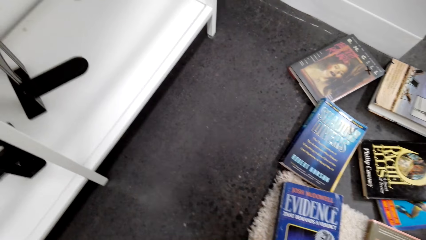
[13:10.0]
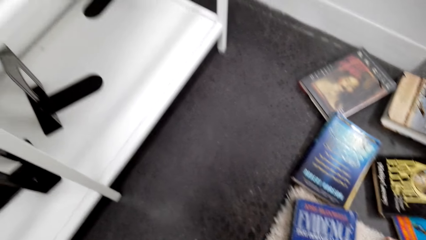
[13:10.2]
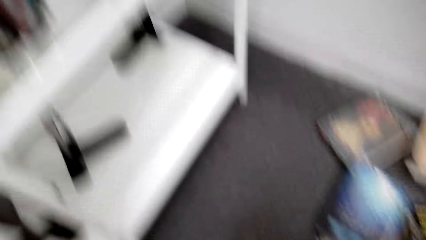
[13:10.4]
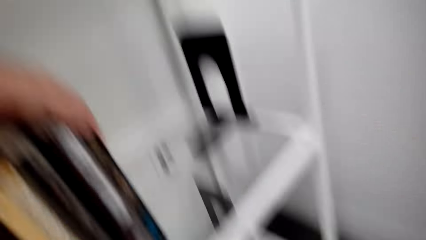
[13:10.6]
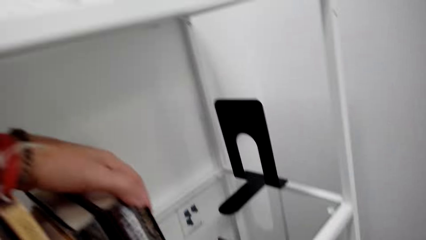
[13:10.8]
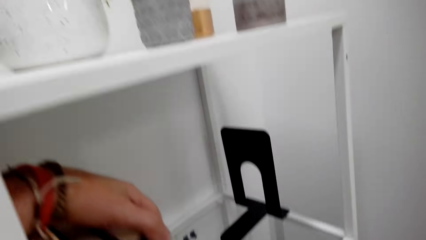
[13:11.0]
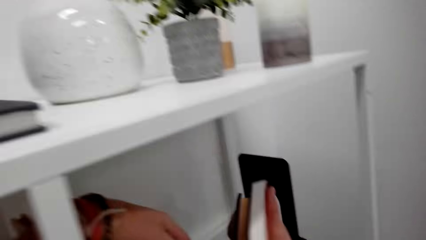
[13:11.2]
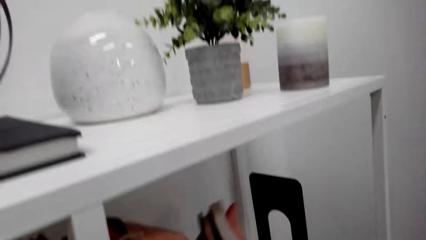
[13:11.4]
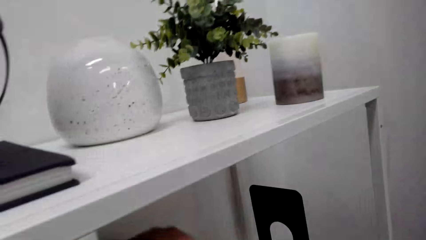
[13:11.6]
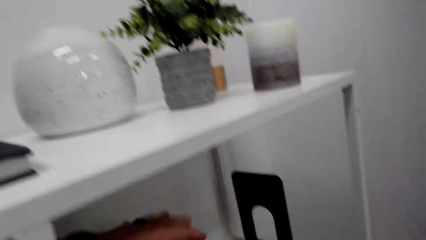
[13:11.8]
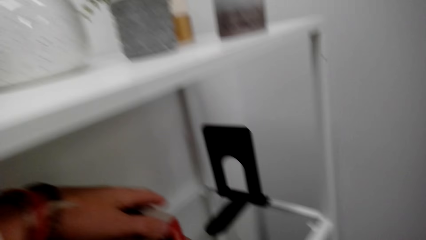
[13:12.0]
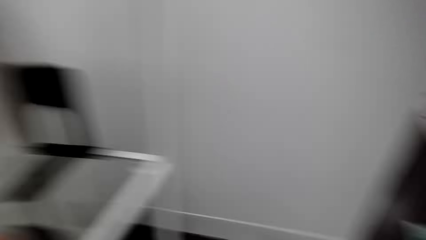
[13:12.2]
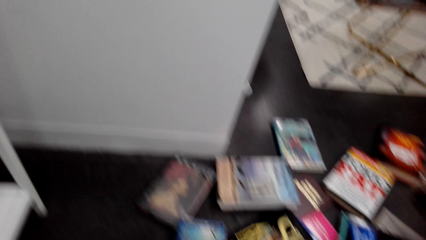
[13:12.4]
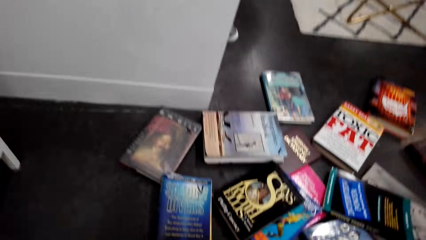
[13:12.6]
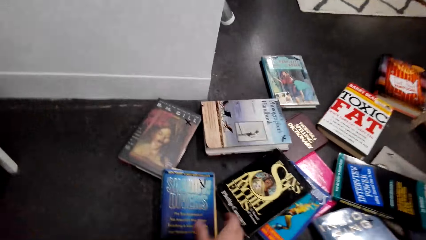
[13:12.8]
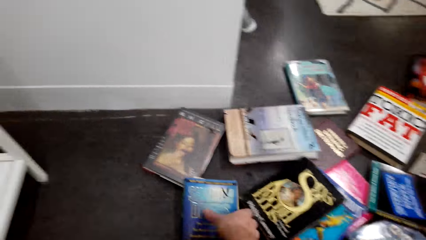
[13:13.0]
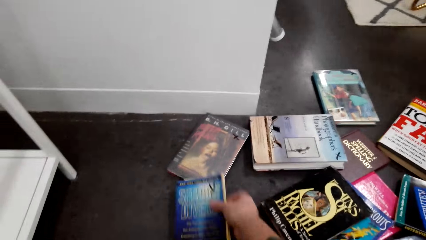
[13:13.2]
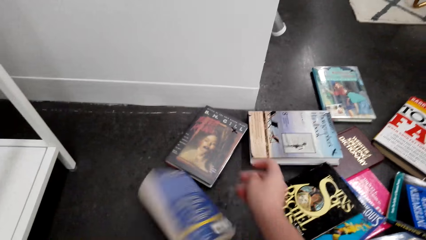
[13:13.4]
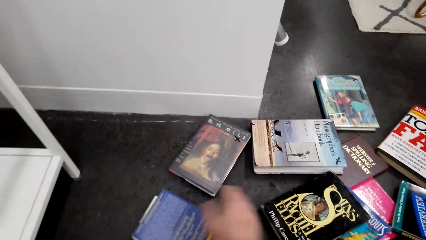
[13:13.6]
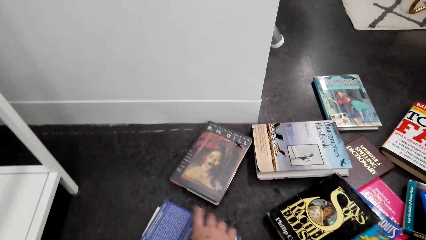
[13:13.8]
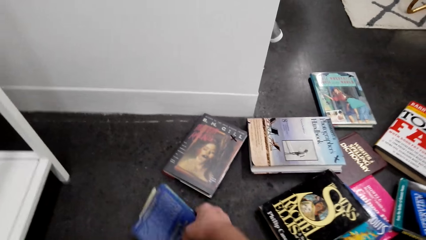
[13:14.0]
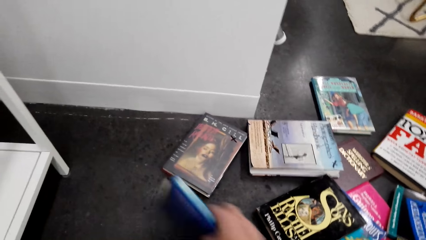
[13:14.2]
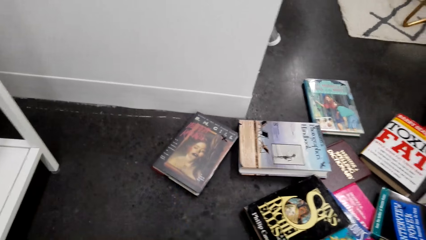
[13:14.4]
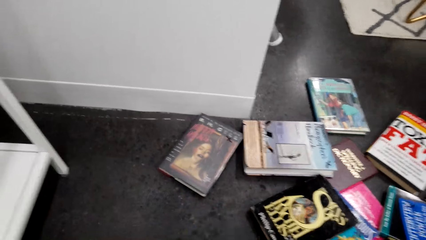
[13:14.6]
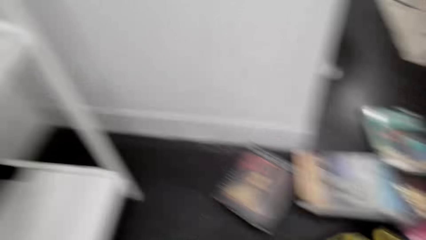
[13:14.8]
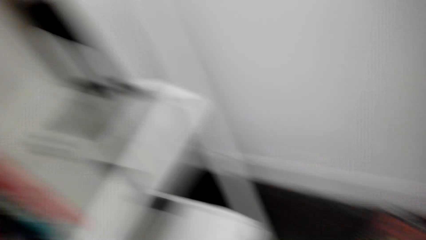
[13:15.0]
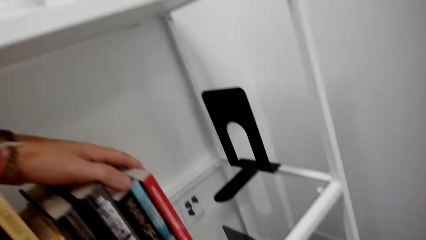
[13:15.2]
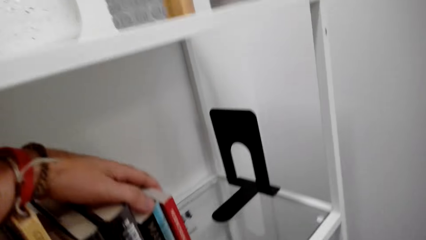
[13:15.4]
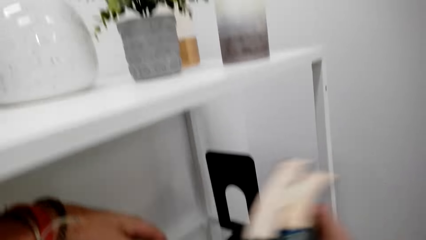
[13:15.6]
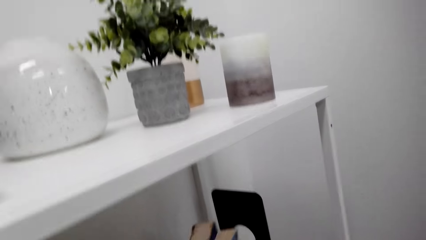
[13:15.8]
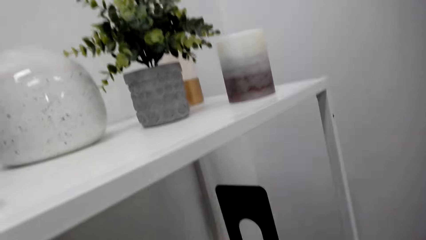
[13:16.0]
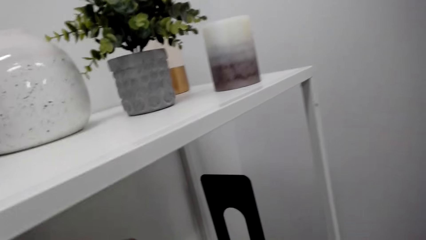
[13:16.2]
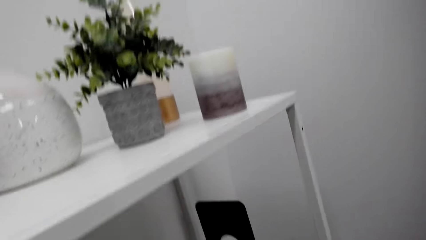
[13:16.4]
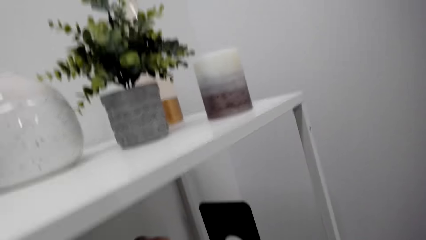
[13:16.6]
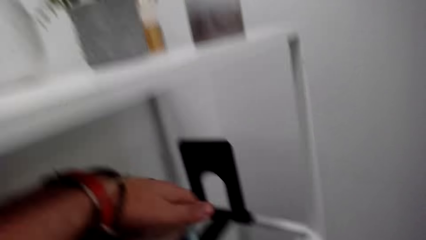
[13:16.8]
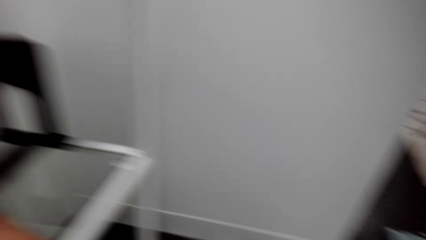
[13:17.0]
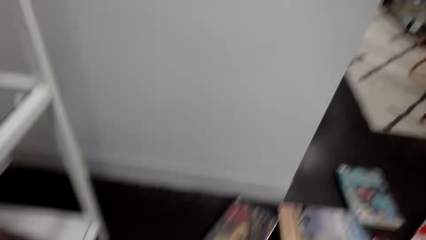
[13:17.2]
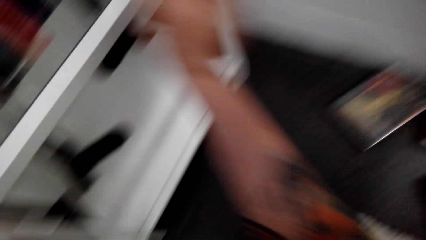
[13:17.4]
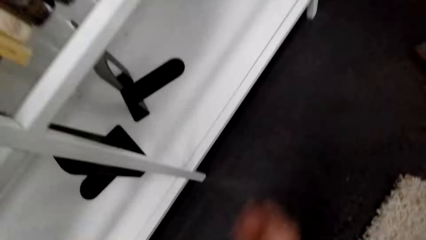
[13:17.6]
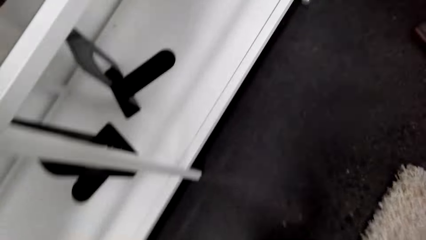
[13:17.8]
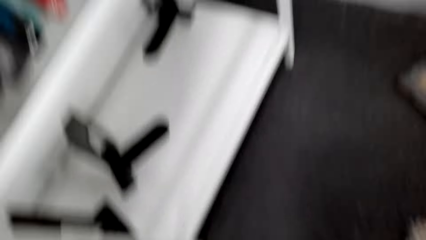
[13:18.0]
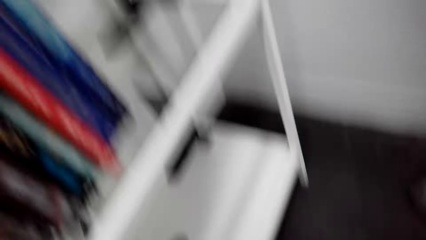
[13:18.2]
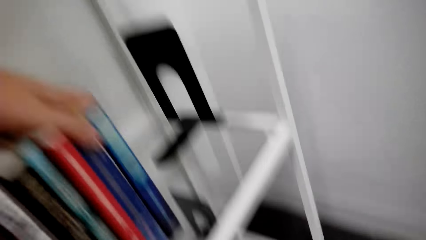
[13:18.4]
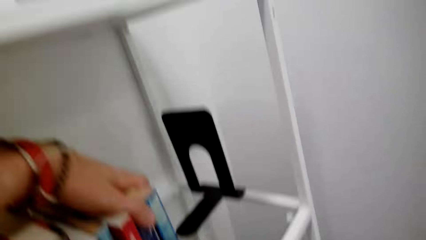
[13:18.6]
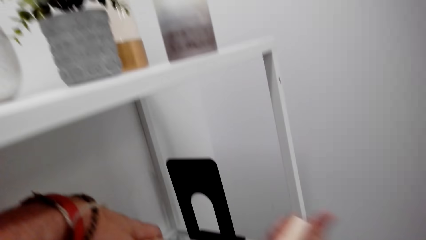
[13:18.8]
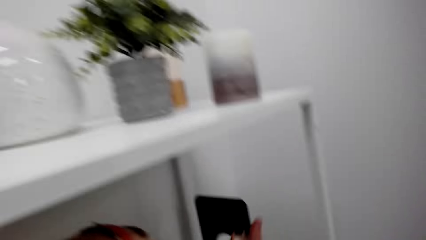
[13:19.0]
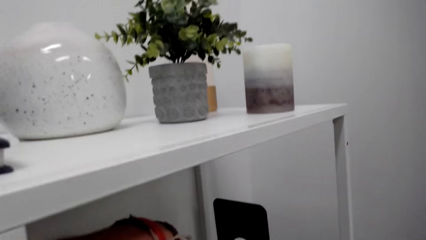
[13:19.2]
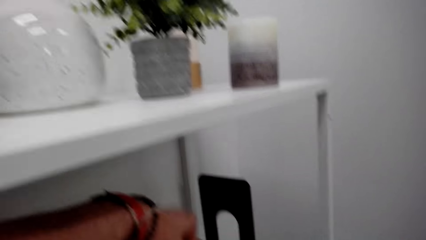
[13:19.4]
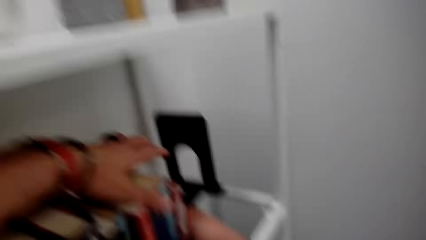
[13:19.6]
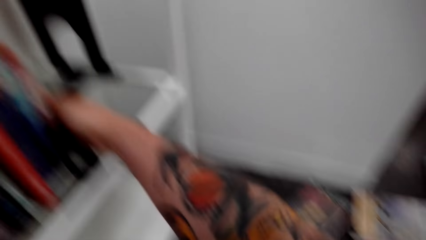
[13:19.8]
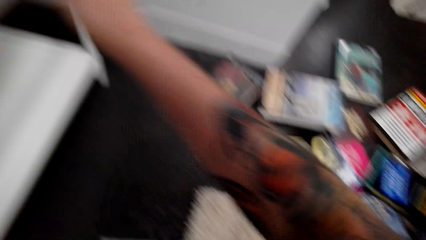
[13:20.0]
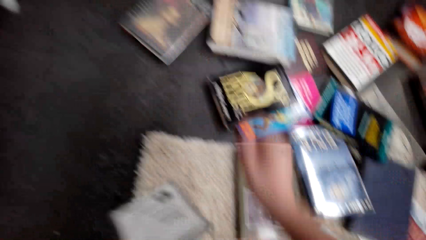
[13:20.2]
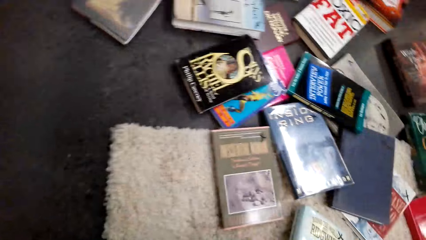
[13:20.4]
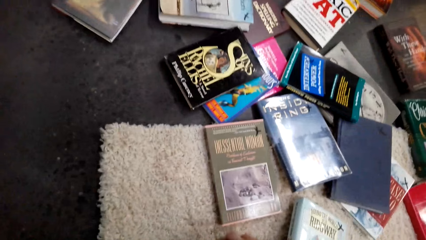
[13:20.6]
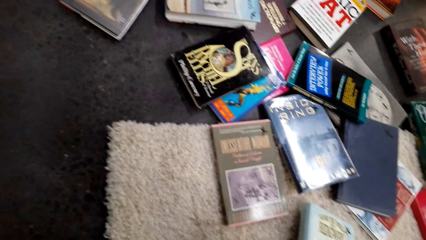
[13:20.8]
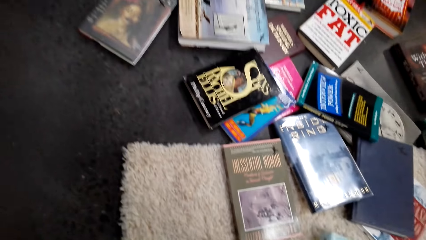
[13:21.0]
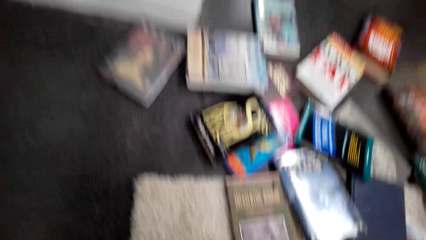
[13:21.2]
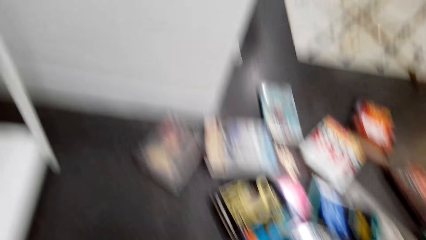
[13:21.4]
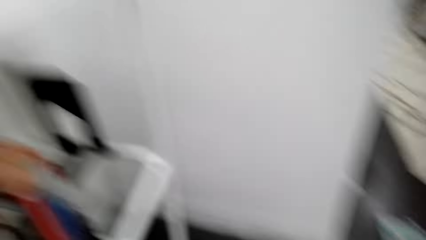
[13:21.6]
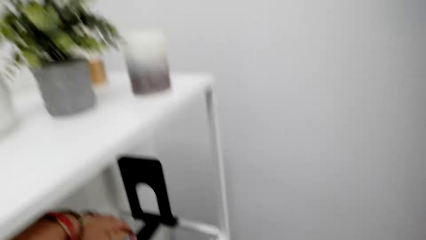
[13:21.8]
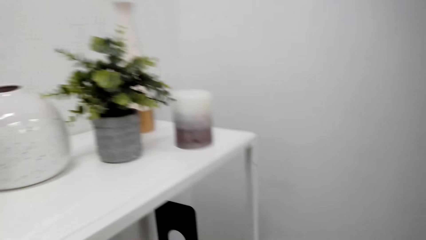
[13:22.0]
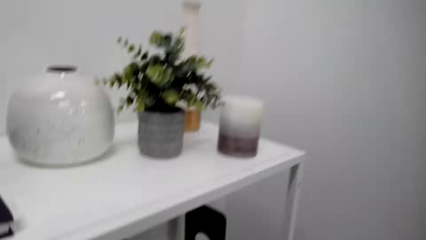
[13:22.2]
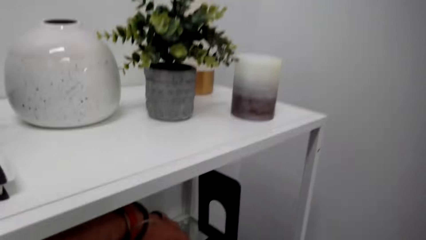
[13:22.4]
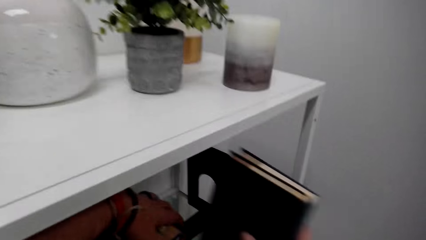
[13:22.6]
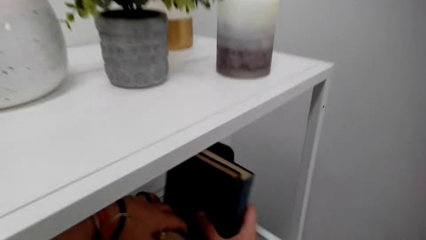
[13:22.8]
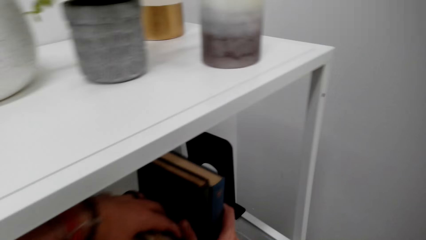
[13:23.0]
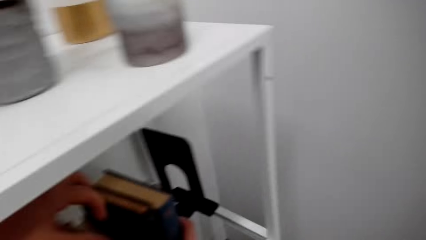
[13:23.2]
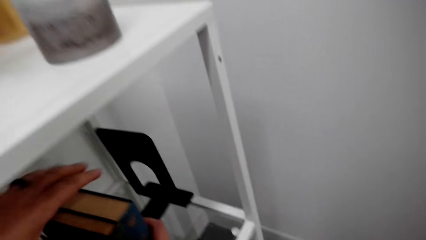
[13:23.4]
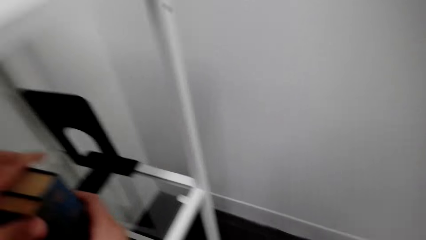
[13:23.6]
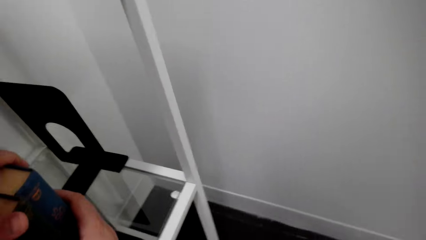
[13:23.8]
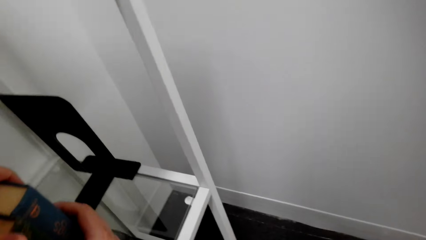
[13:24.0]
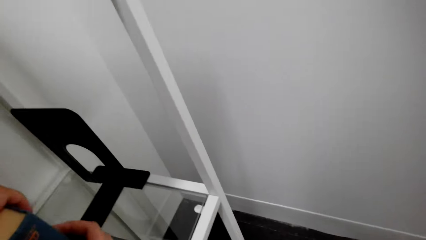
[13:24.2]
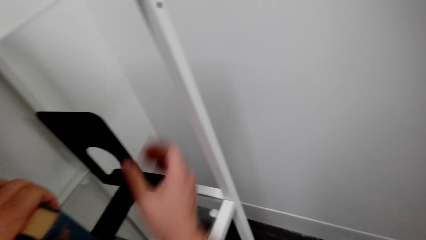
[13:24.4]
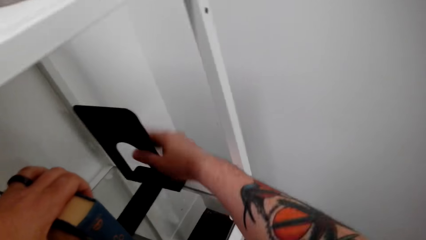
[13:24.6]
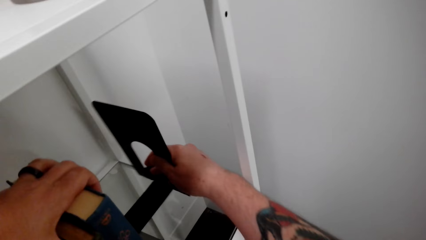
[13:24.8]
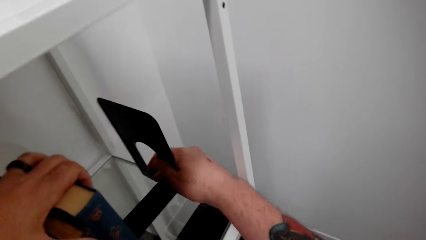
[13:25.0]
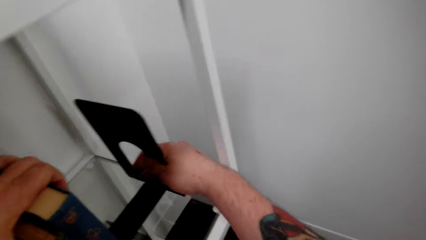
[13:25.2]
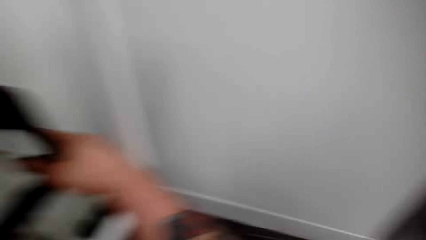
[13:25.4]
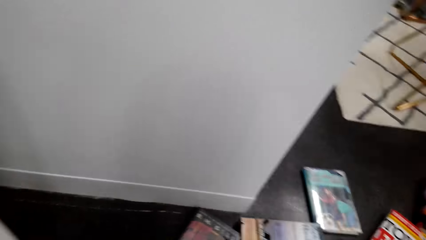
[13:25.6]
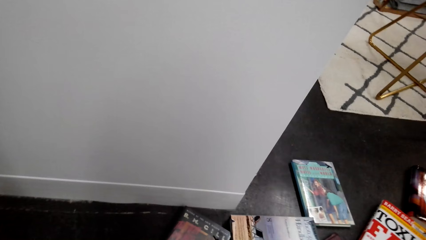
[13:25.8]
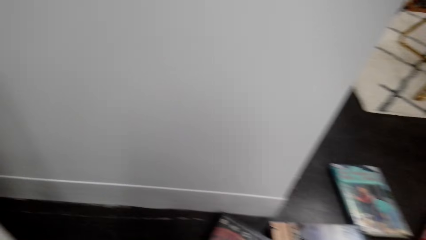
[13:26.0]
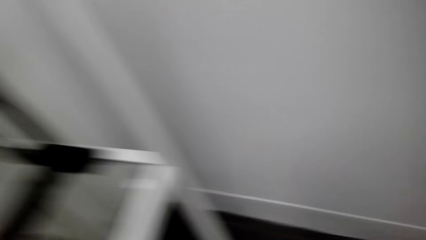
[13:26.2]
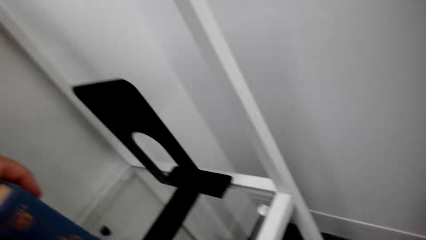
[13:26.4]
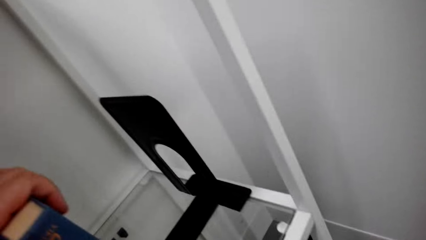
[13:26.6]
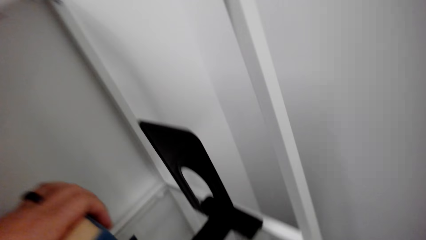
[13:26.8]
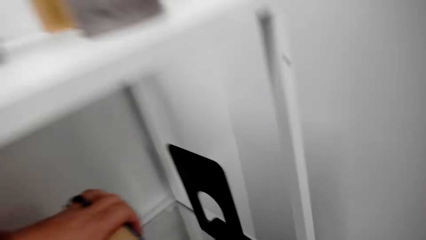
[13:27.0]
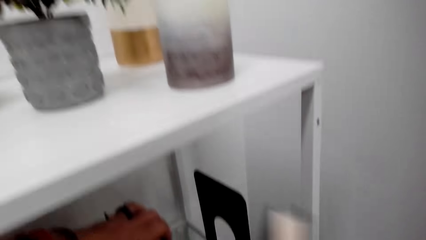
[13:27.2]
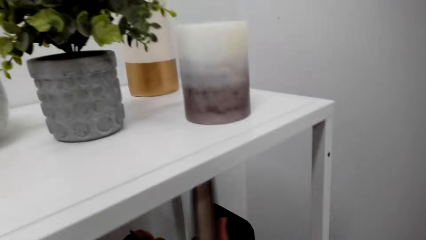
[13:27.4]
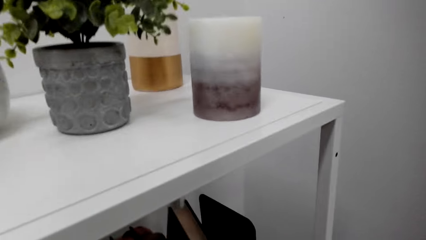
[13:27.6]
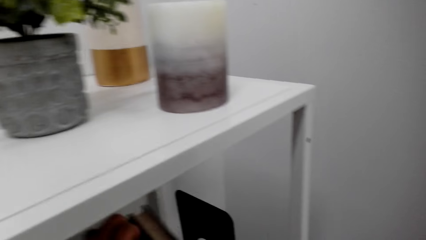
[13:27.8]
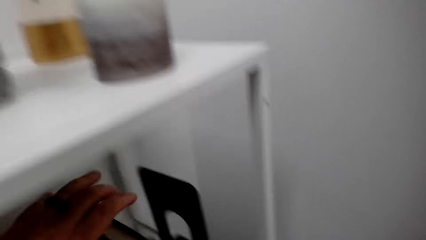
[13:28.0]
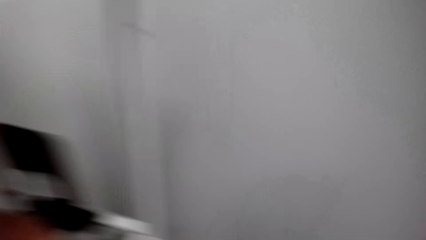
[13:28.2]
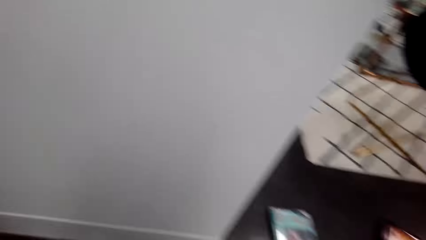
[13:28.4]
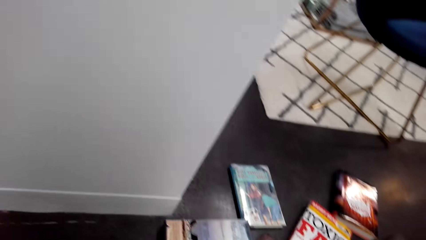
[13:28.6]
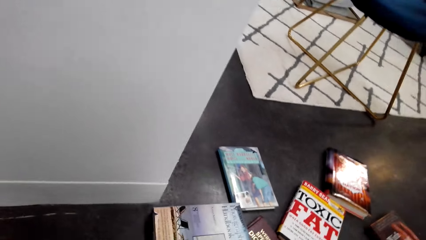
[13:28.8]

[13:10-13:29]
The camera wearer picks the book. They put the book on the bookshelf. They pick the books from the floor and put the book on the bookshelf. They pick the books from the floor. They look around. They put the book on the bookshelf. They pick the books from the floor and put the book on the bookshelf. They pick the book holder. They position the bookshelf holder. They fix the book holder. They pick the books from the floor.
